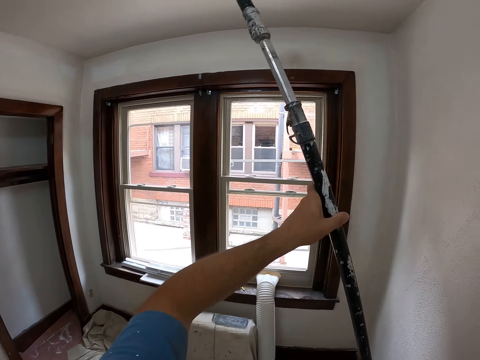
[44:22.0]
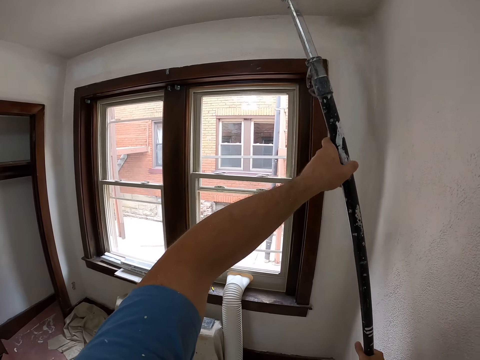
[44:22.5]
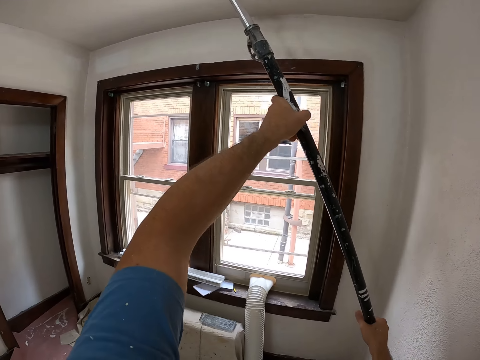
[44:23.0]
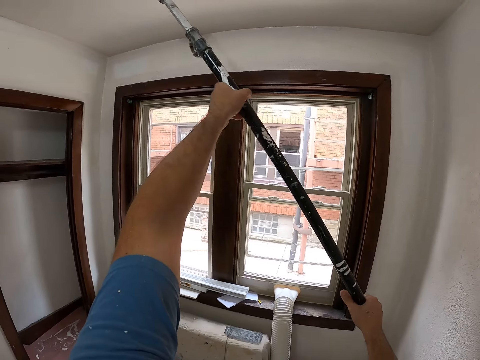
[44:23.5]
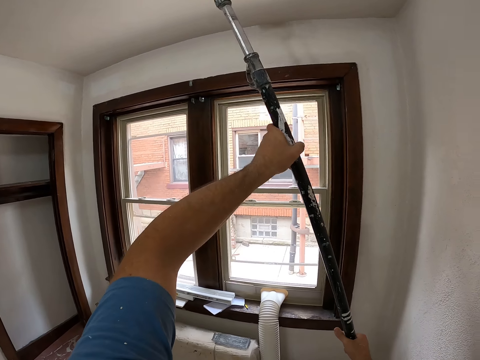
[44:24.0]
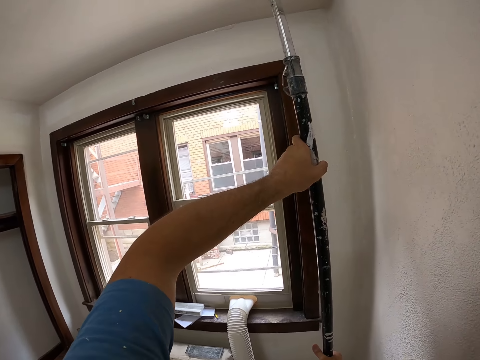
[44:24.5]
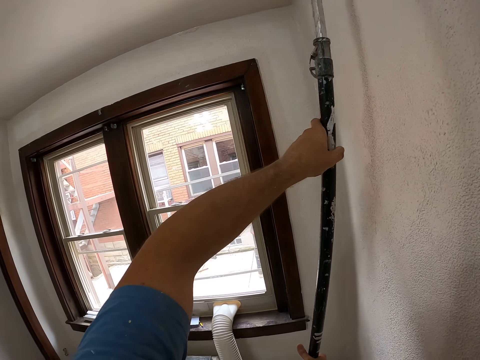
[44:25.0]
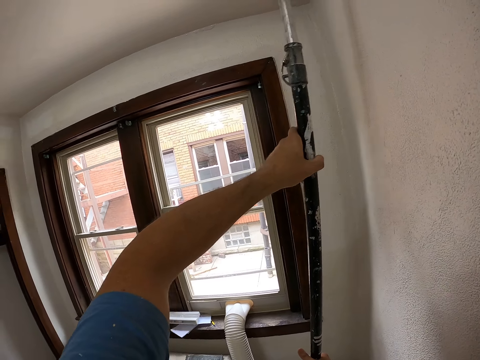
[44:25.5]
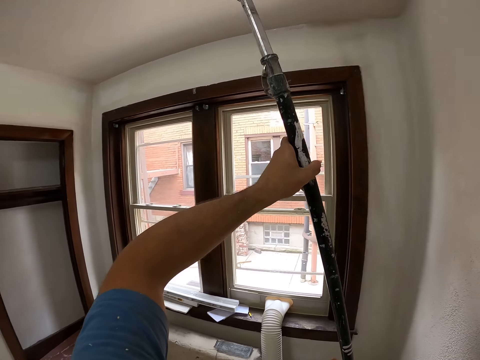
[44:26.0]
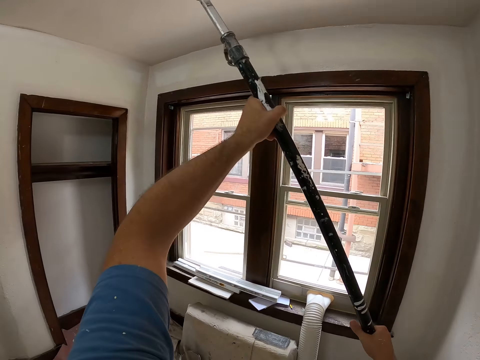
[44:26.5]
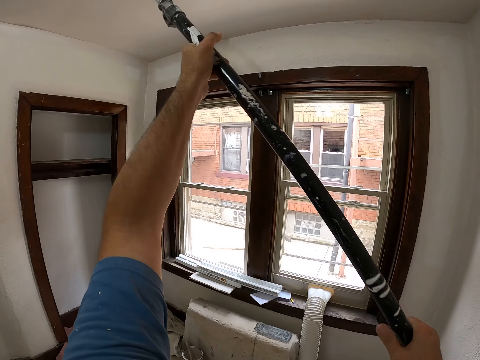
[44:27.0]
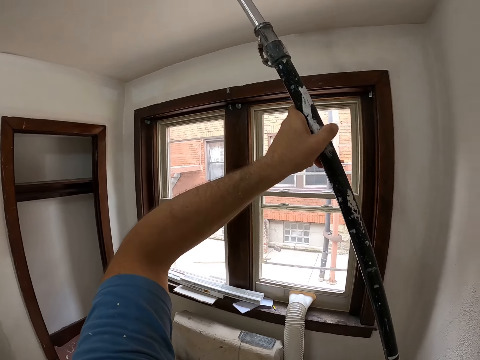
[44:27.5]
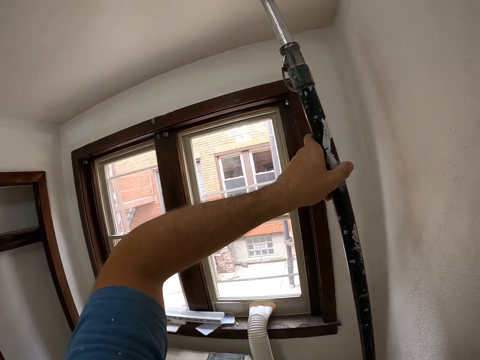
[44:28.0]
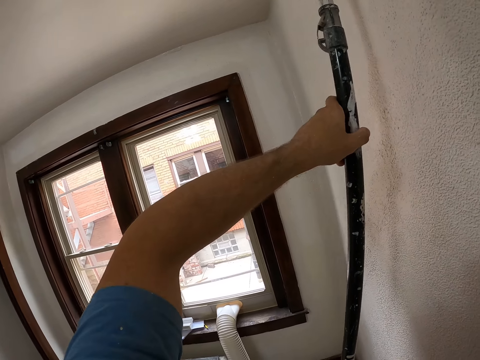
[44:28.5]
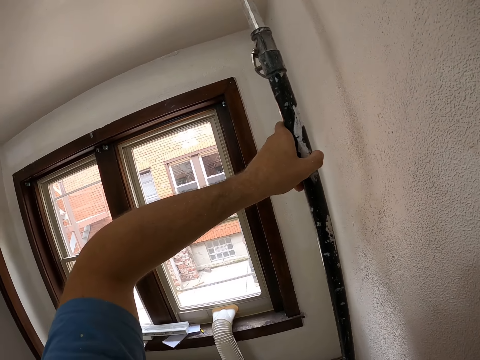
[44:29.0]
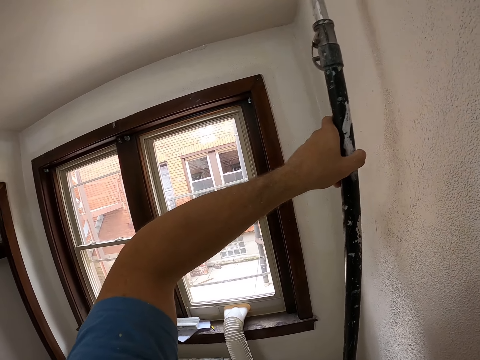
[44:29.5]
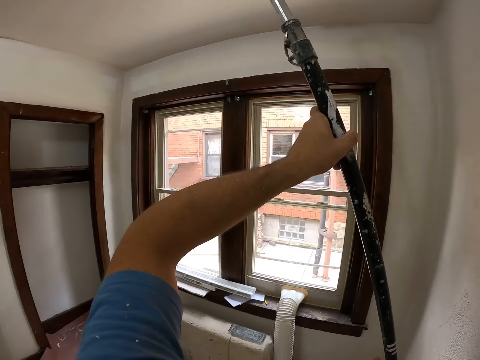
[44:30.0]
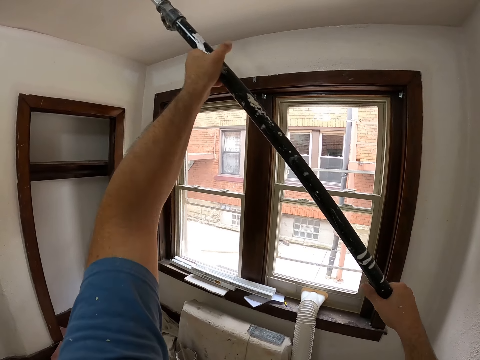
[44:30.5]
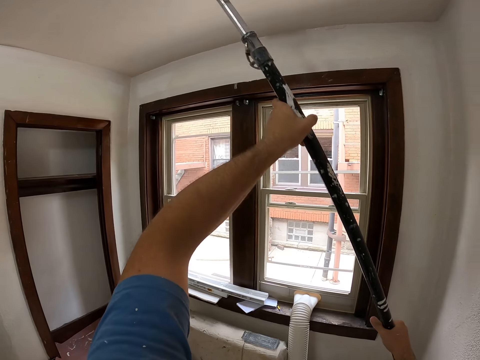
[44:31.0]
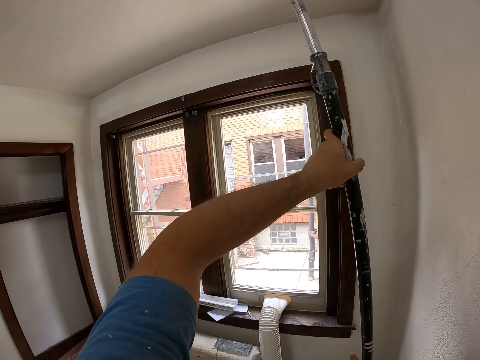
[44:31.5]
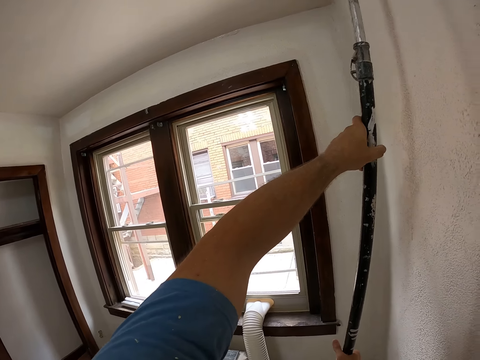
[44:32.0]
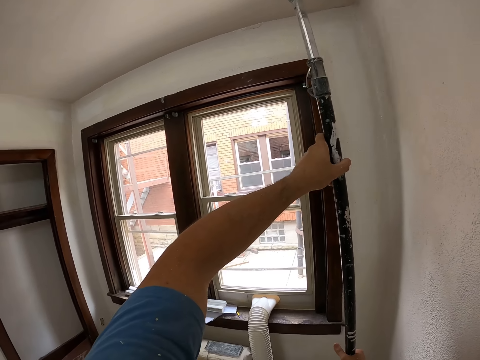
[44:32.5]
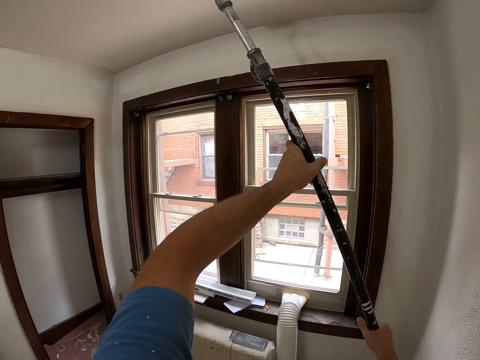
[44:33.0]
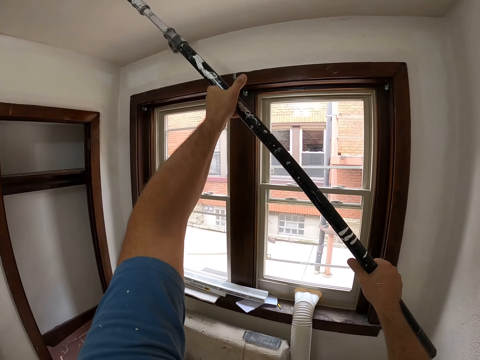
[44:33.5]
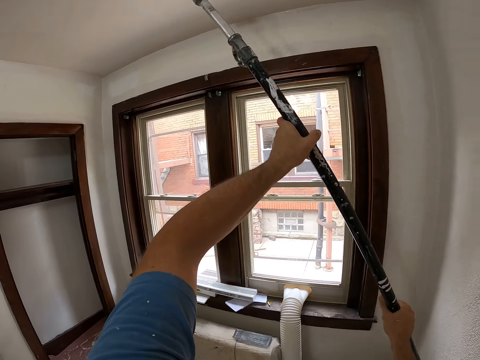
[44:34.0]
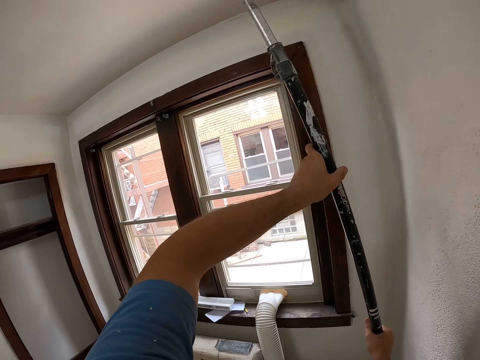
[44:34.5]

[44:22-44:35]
The camera wearer paints a wall. They paint the ceiling with a roller brush.

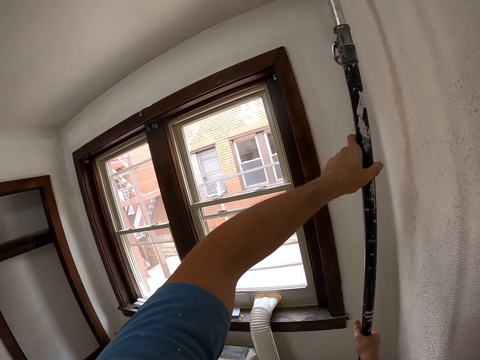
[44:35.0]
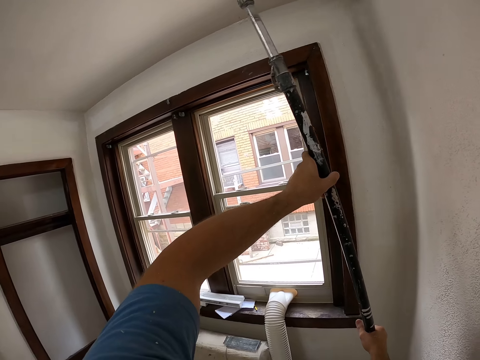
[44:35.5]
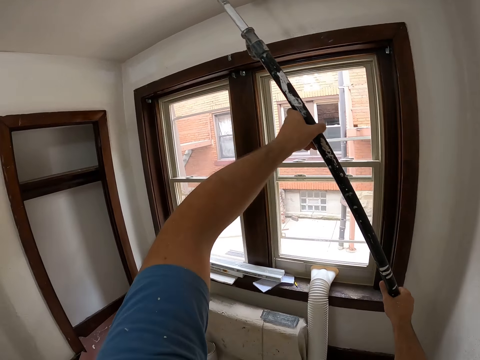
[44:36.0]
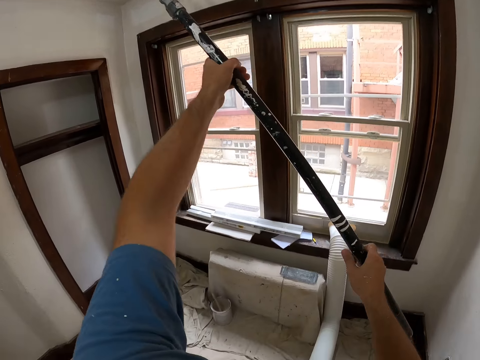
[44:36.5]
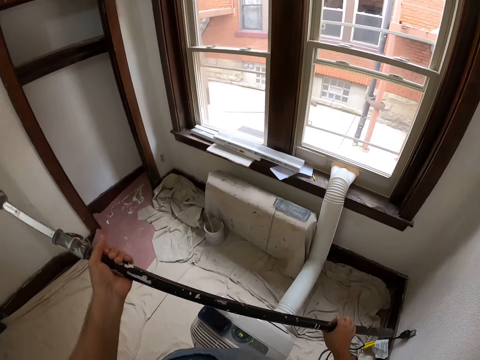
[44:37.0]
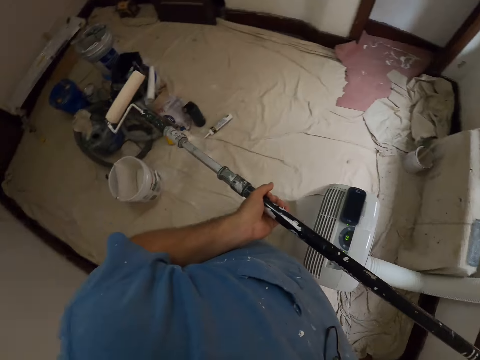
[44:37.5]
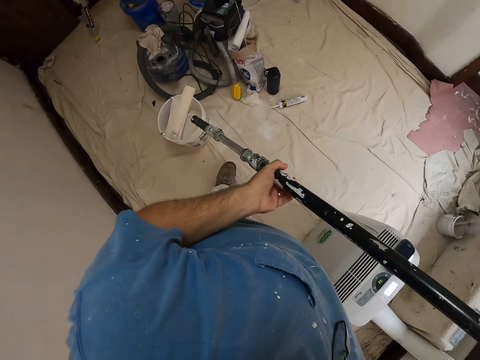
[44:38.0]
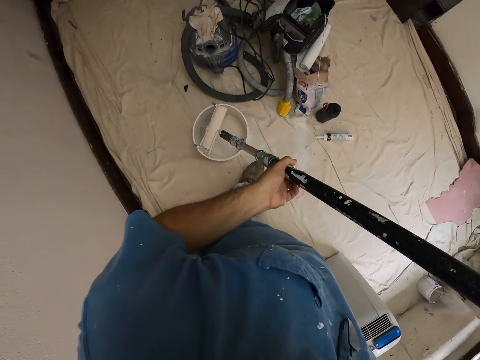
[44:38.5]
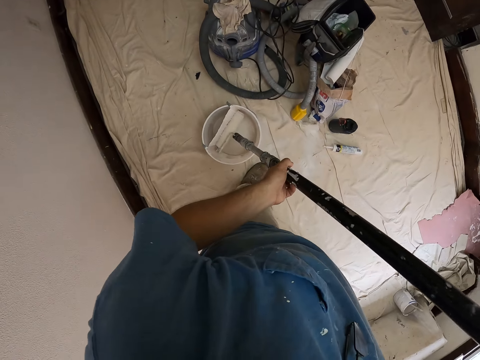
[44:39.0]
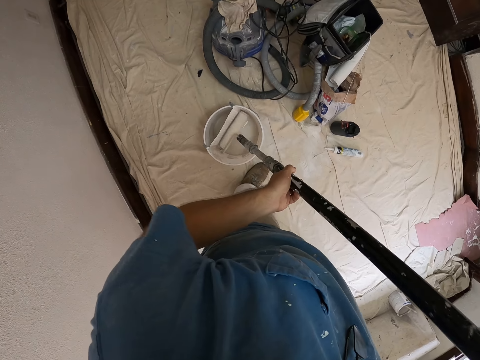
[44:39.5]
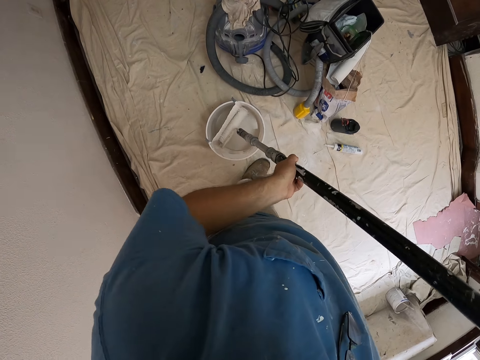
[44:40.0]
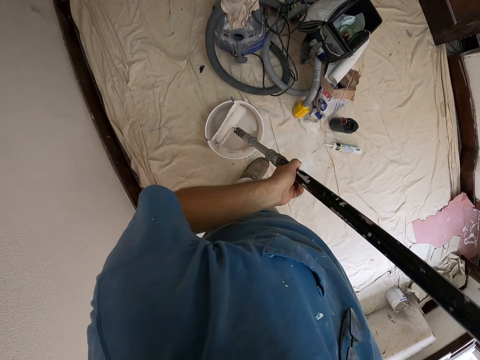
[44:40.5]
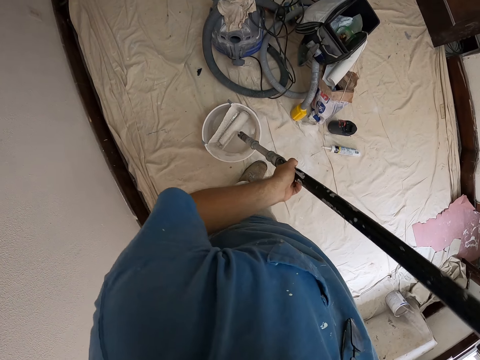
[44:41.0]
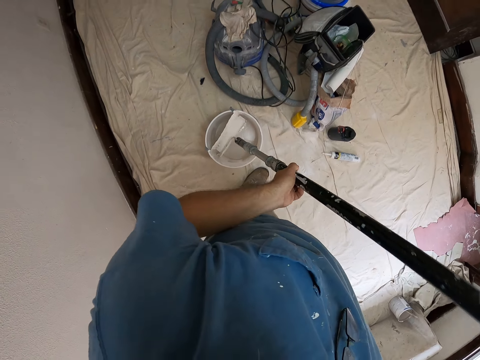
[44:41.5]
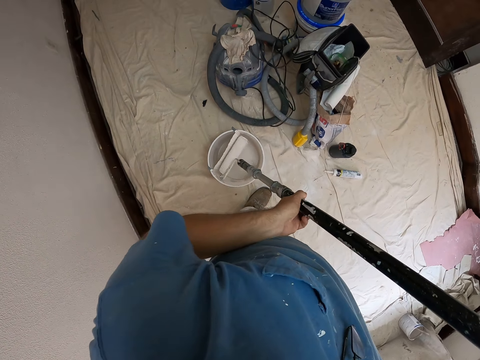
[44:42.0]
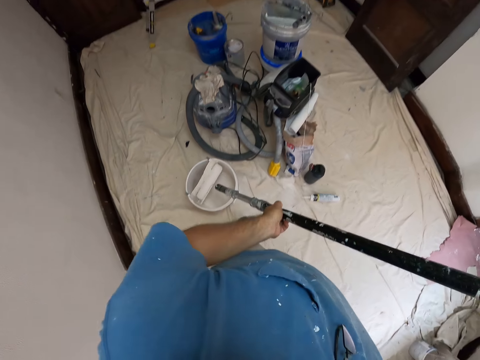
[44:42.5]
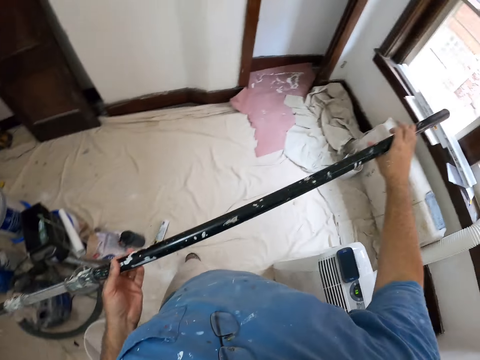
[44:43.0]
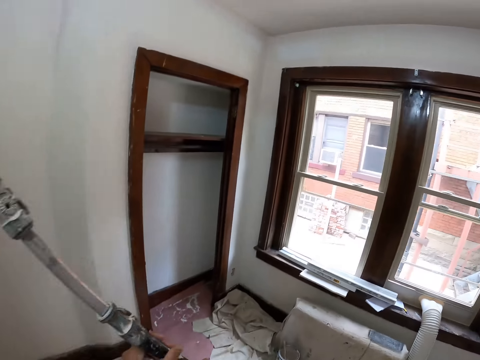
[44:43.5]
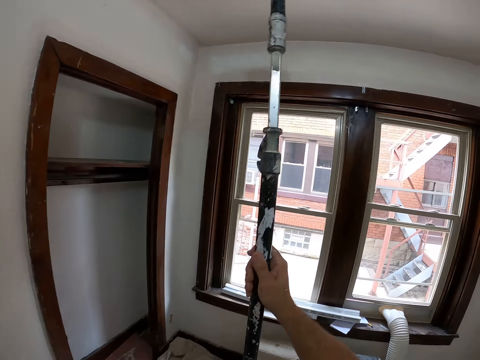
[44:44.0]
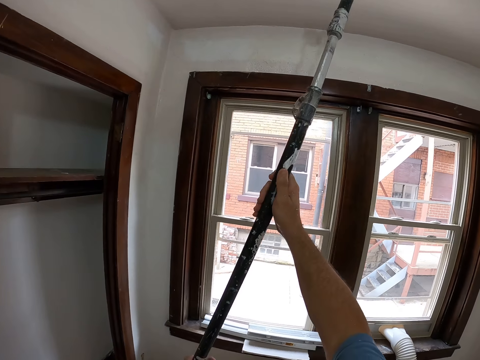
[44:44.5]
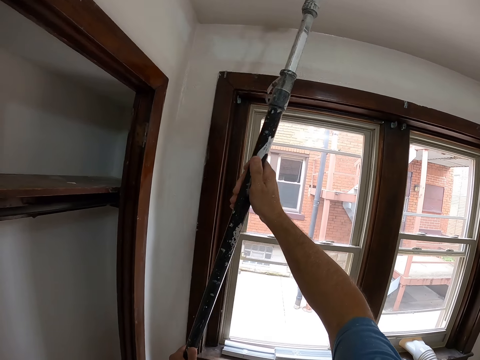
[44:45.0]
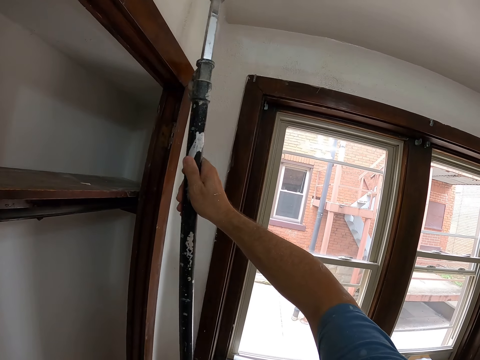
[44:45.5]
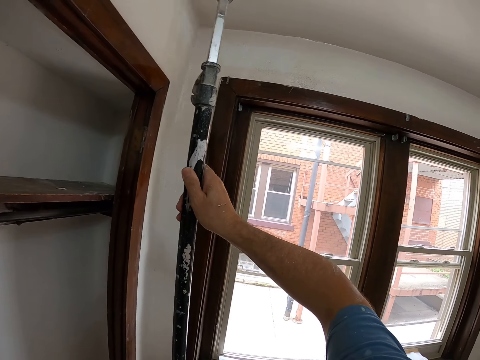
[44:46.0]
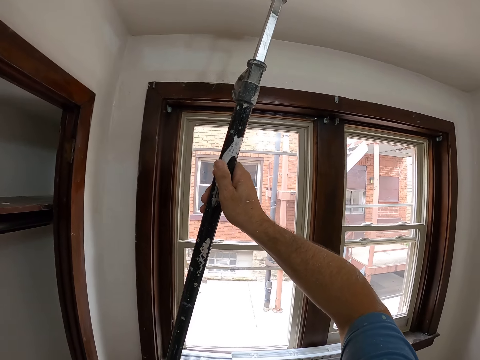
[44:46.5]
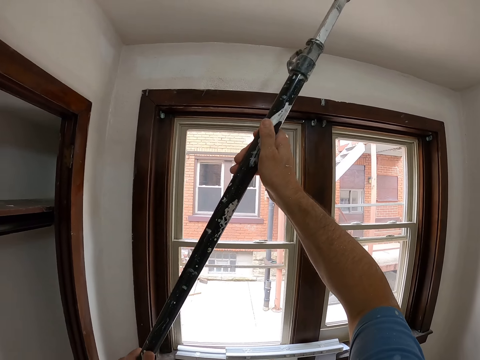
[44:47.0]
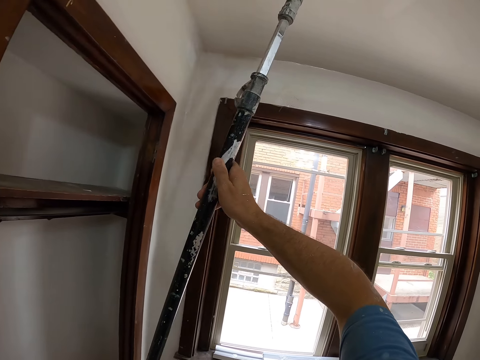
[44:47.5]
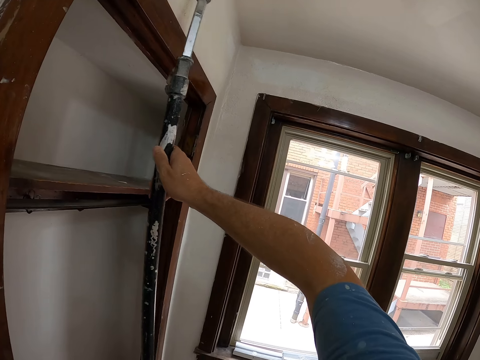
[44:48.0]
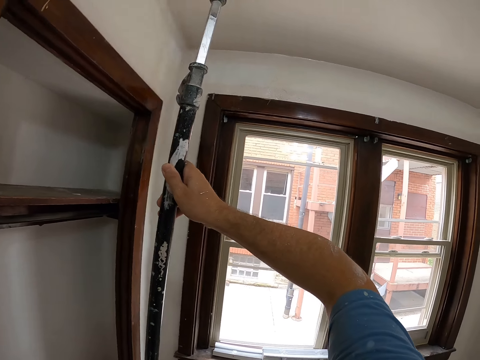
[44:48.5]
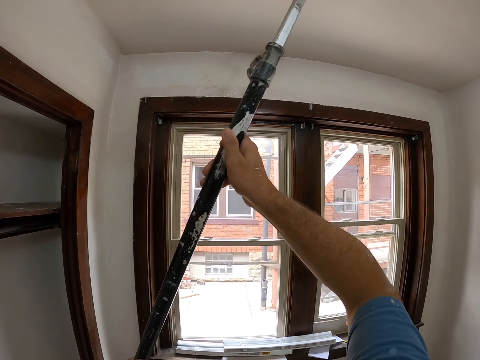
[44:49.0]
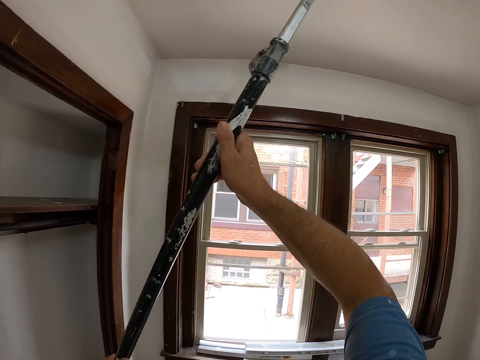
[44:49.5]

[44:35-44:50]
The camera wearer dips a roller paint brush in a paint bucket. They paint a wall, and paint the ceiling with the roller brush.
